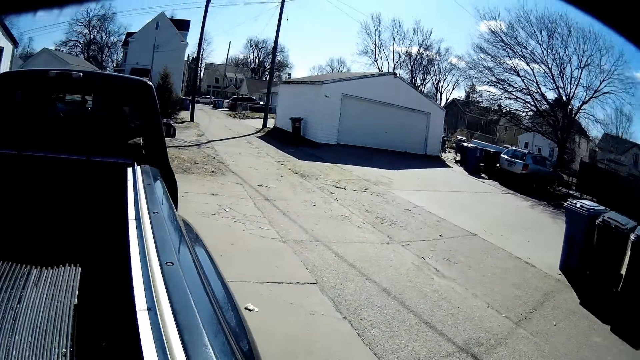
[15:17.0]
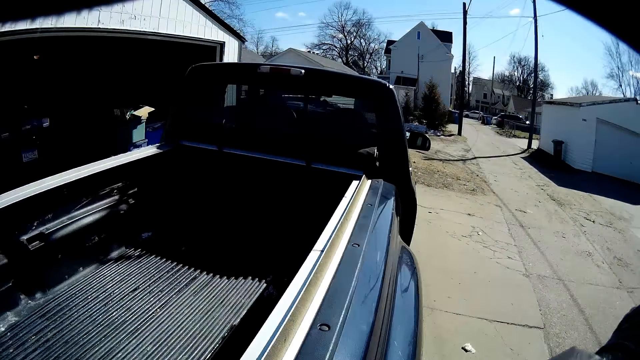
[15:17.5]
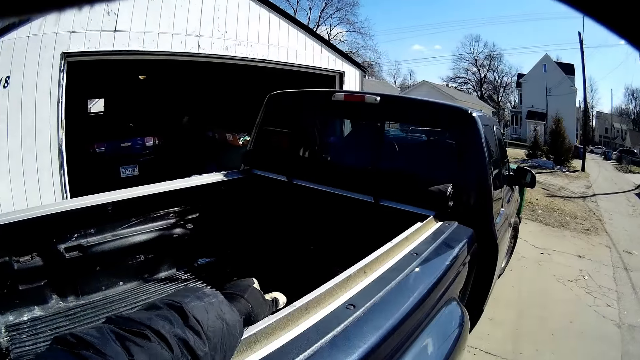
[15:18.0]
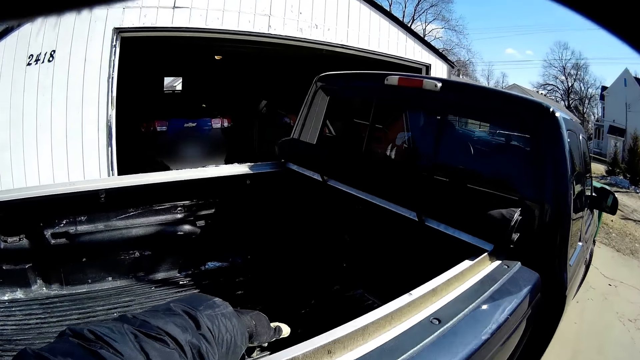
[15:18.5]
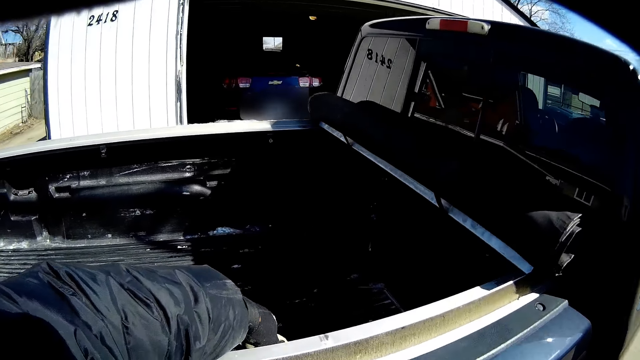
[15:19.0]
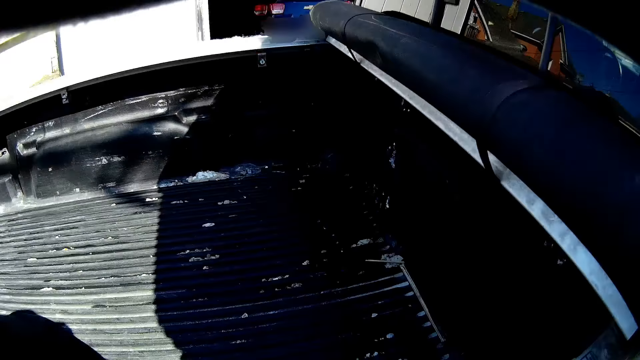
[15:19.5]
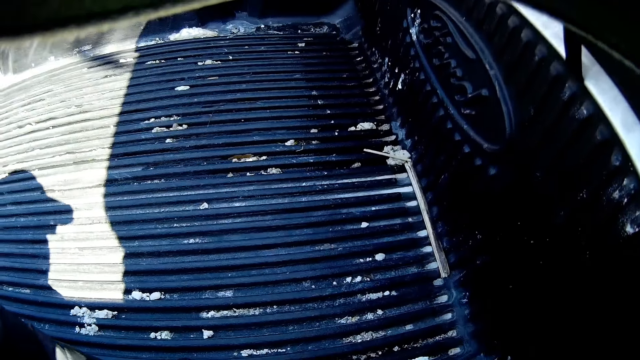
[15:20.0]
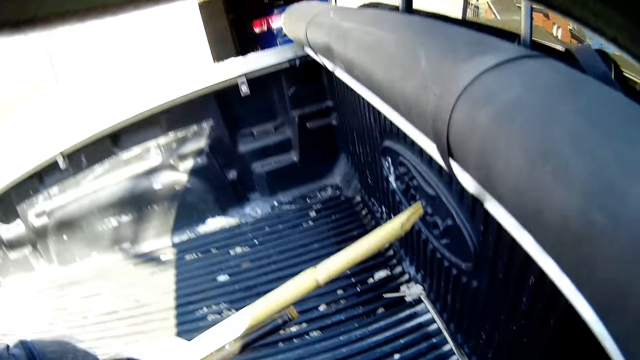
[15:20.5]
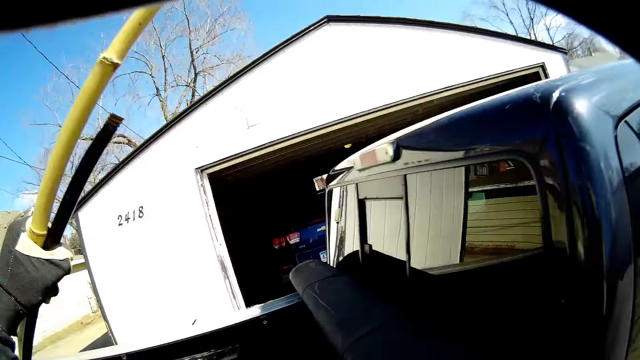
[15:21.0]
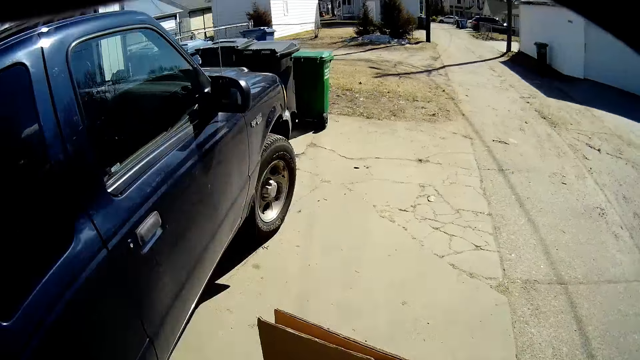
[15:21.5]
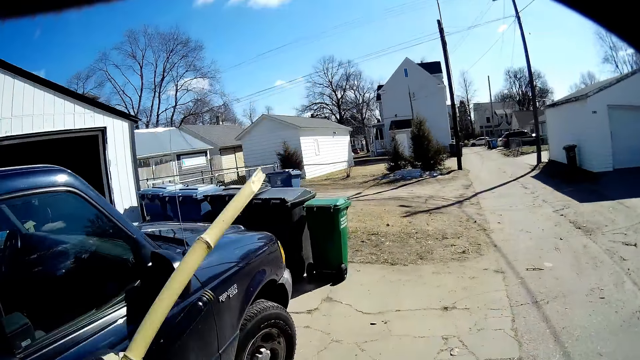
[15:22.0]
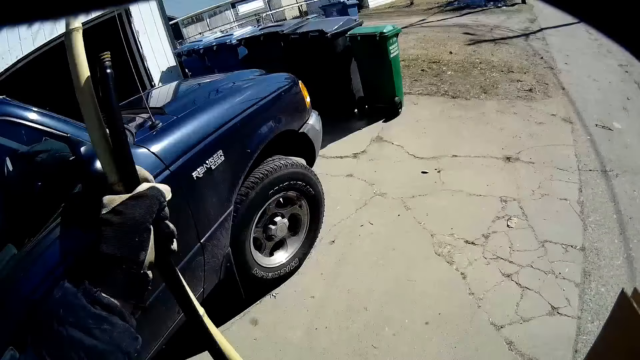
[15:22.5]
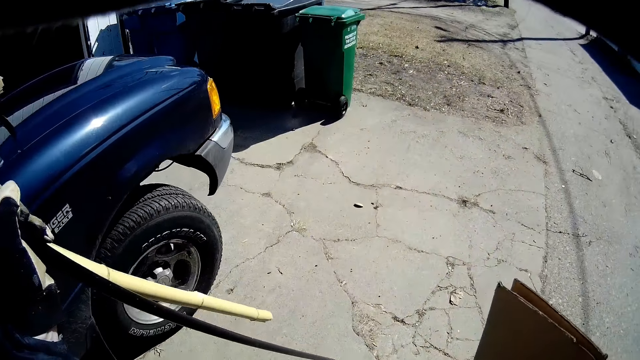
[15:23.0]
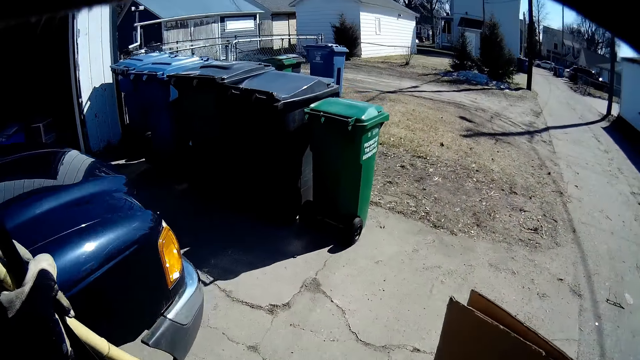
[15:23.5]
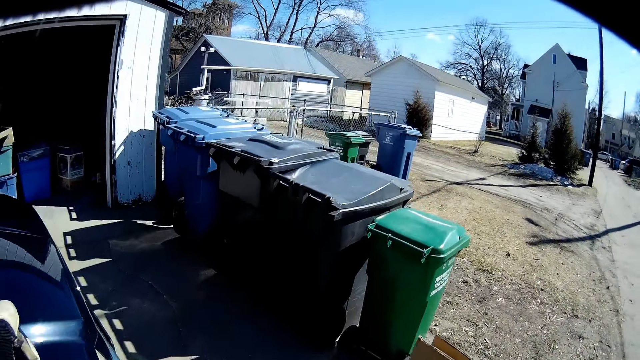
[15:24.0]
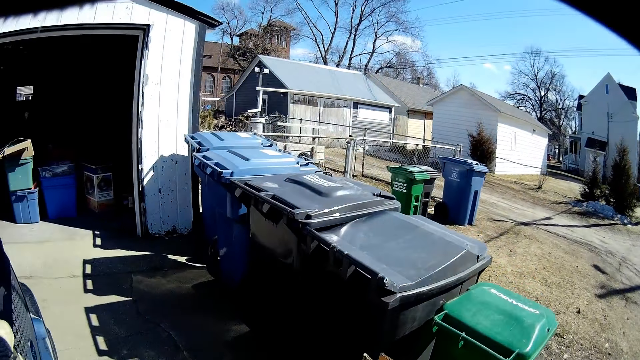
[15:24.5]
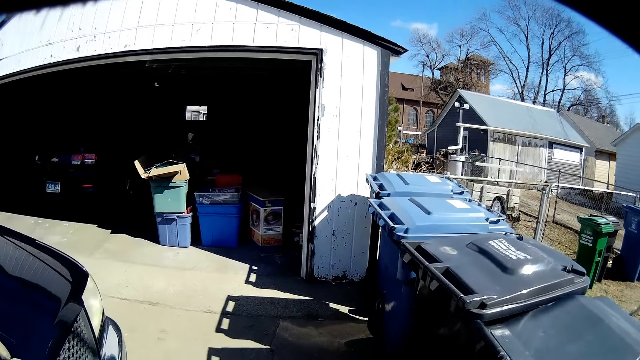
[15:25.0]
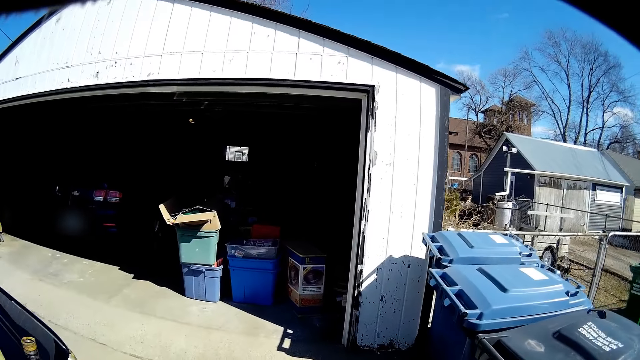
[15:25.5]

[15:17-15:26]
The camera wearer picks up the wood or stick from the boot. They walk towards the dustbin.

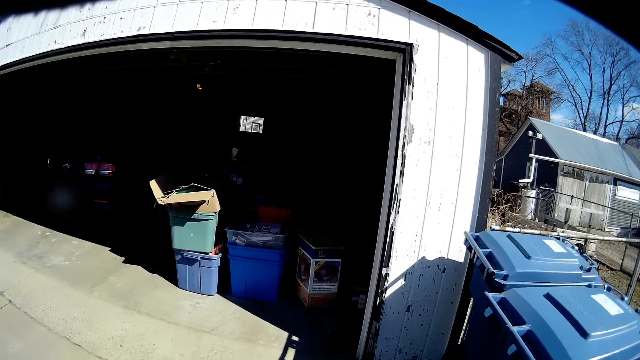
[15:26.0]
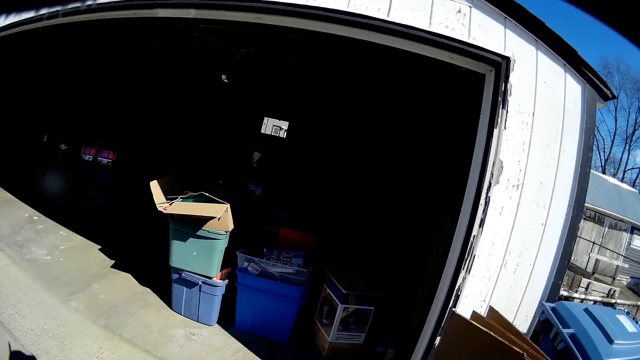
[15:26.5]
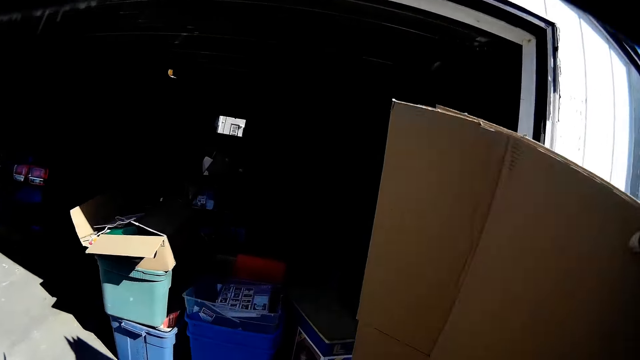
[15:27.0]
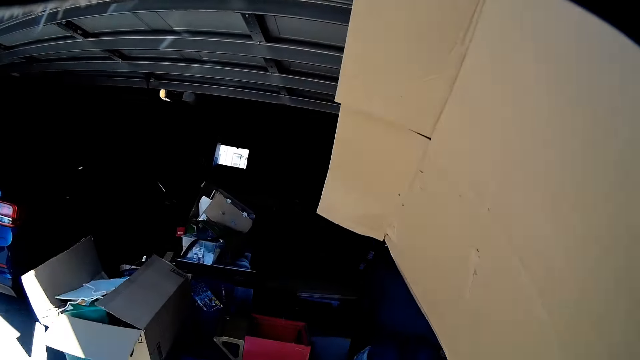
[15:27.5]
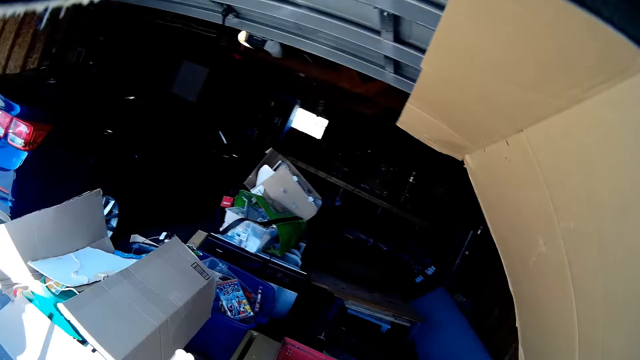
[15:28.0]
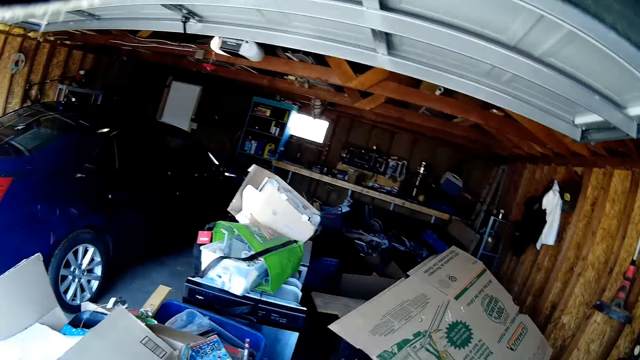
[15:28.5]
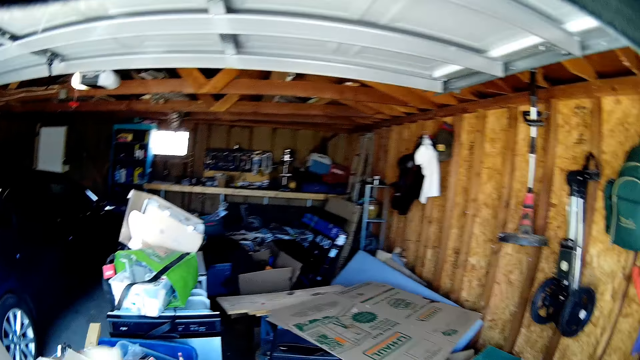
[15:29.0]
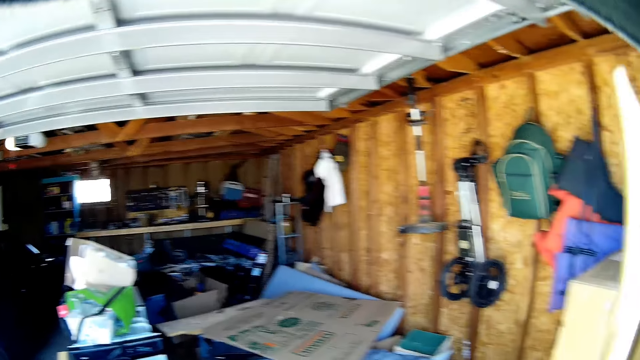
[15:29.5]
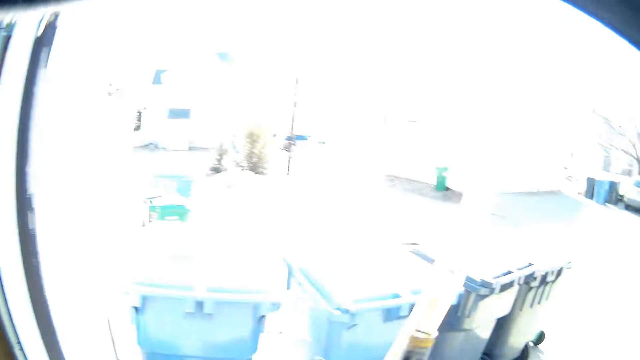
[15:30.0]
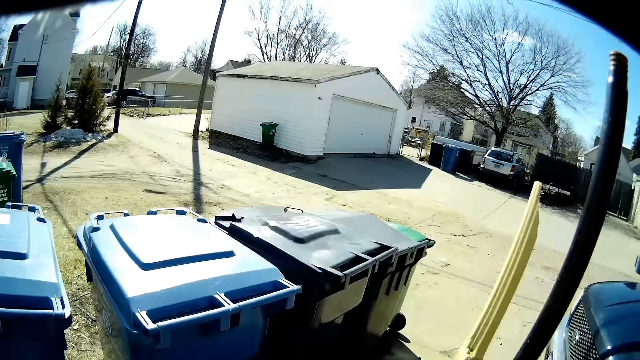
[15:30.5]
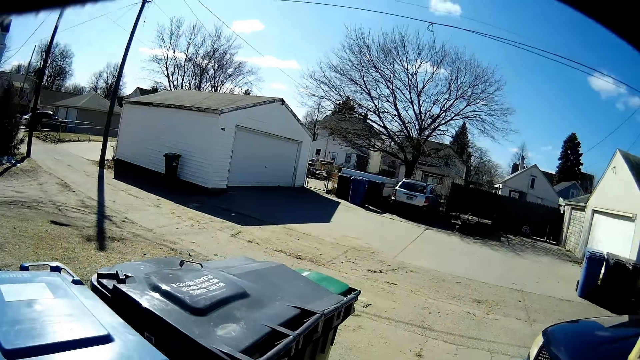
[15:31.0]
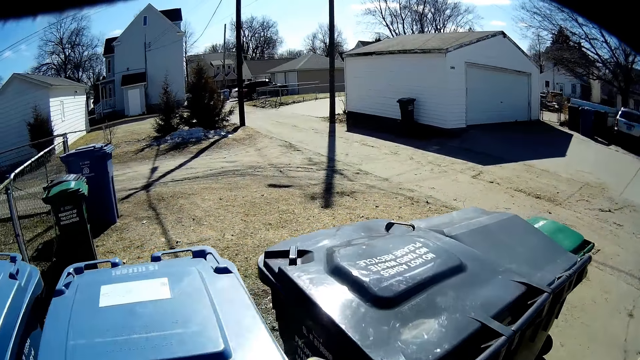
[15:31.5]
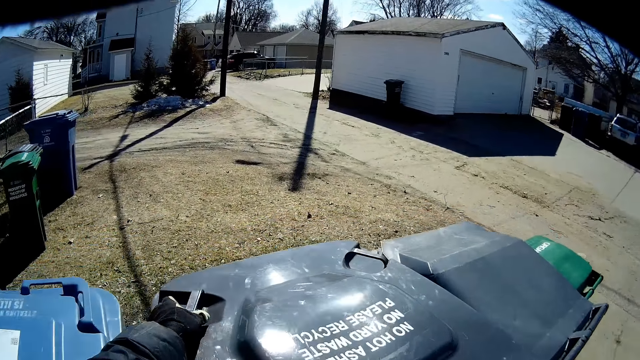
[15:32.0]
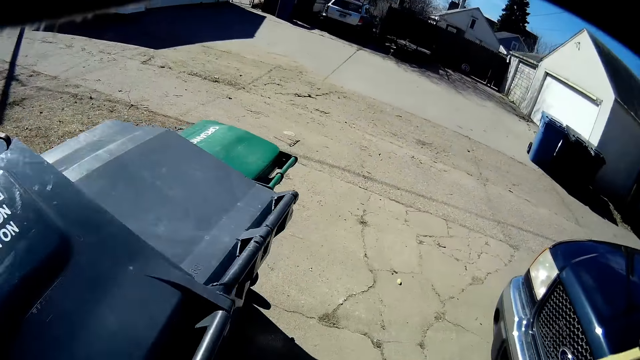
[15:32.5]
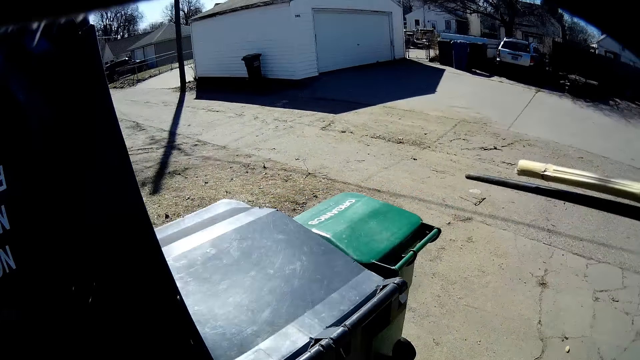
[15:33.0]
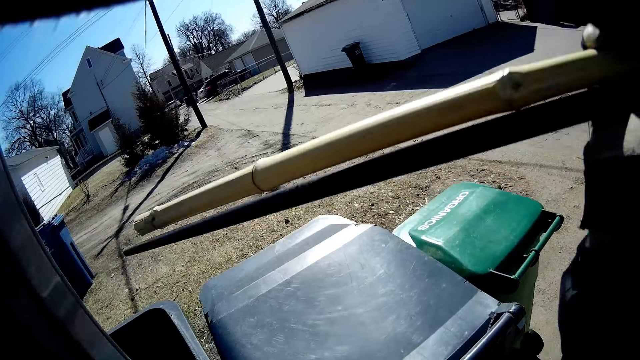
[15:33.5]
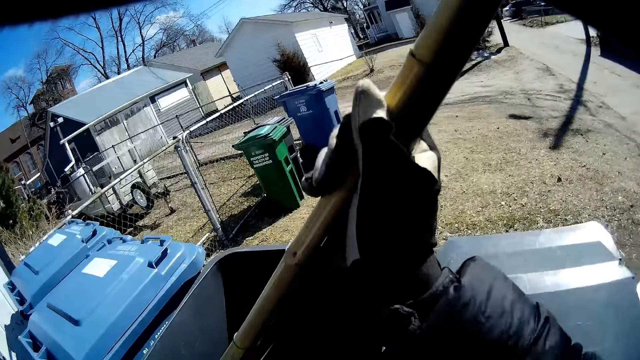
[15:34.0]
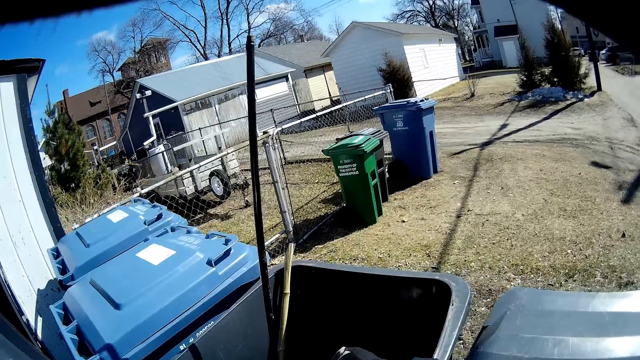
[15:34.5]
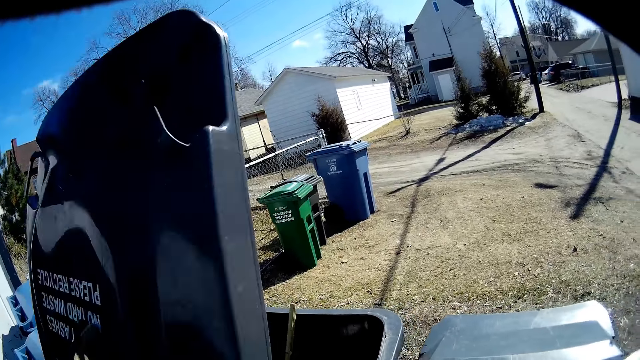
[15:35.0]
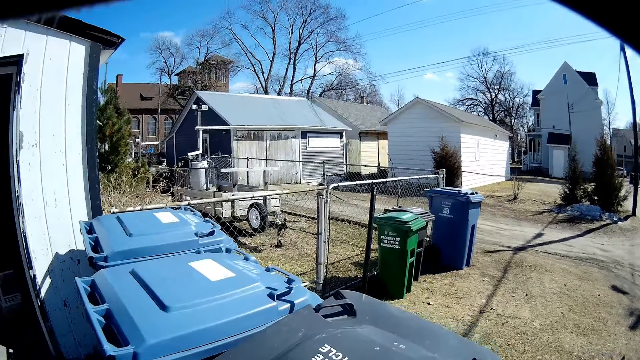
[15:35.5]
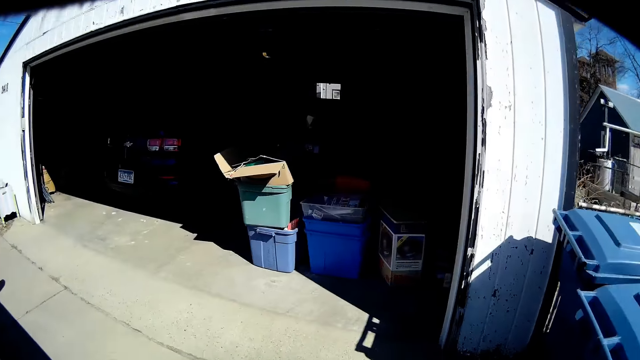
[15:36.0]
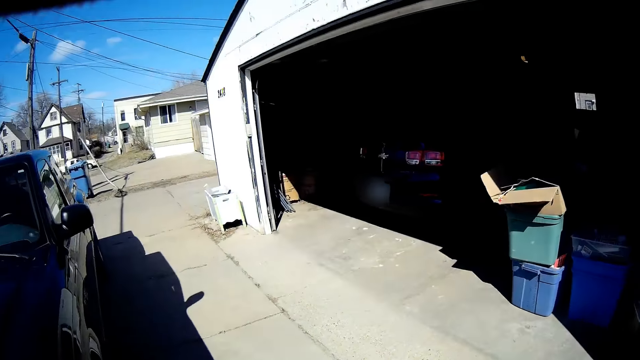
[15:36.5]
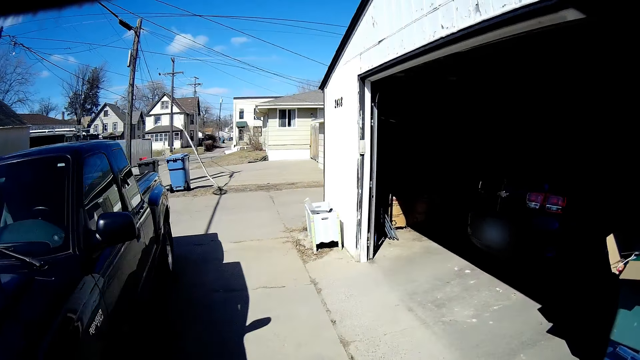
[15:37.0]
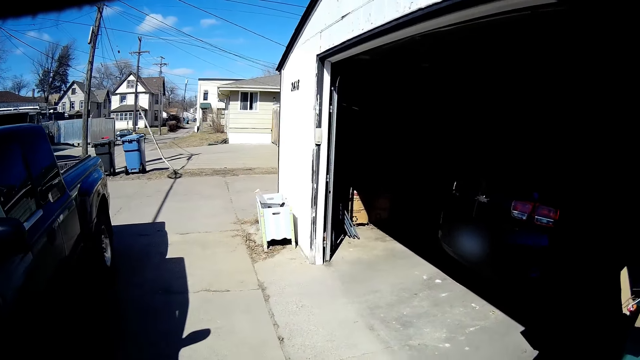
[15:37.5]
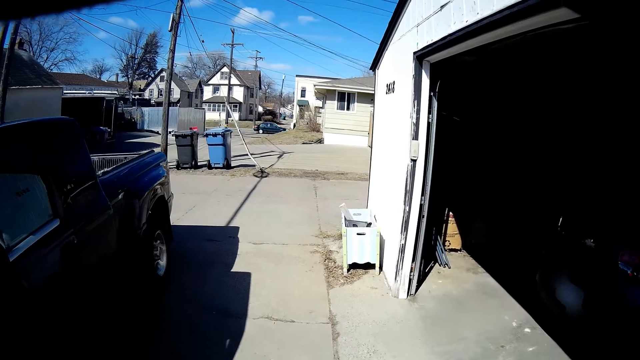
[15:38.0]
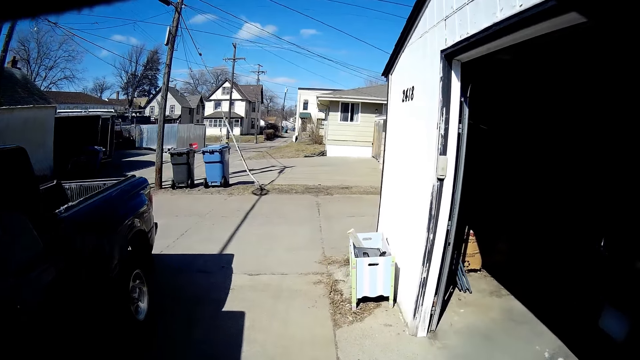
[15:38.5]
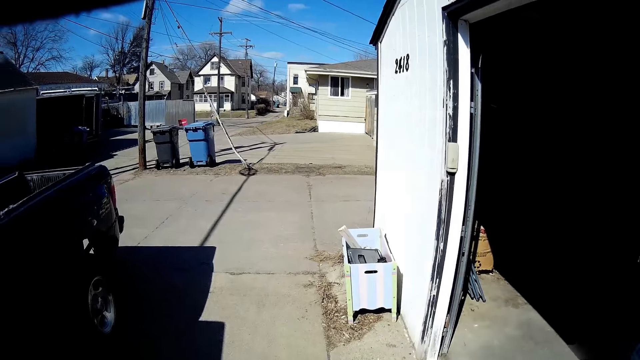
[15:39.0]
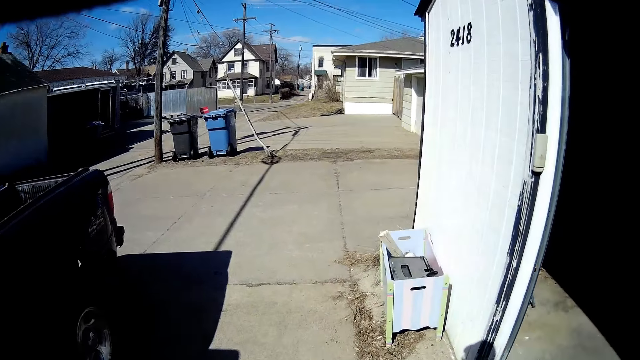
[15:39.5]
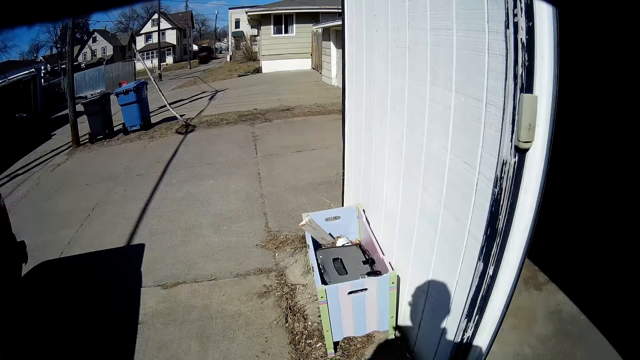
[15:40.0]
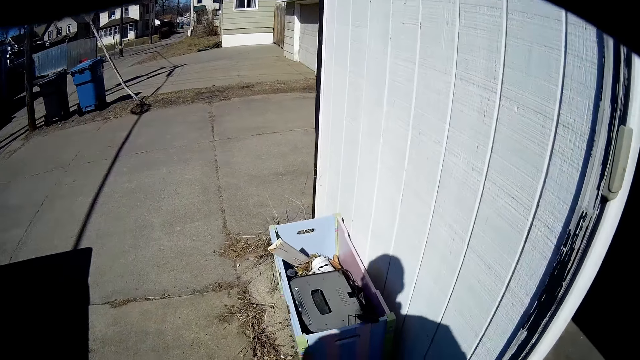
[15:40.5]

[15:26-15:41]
The camera wearer puts the carton down. They walk towards the dustbin, open the dustbin, put the stick in the dustbin, close the dustbin and walk towards the workshop.
